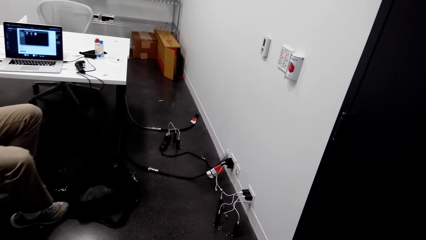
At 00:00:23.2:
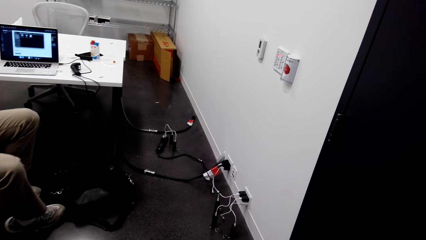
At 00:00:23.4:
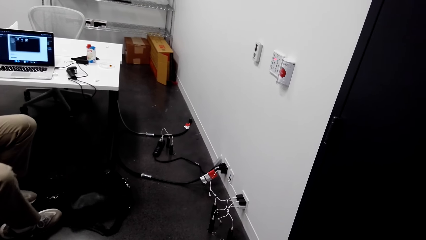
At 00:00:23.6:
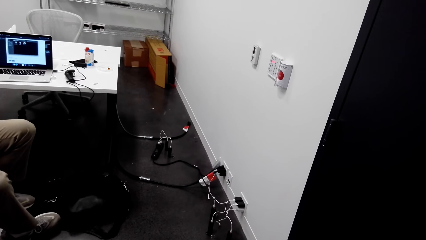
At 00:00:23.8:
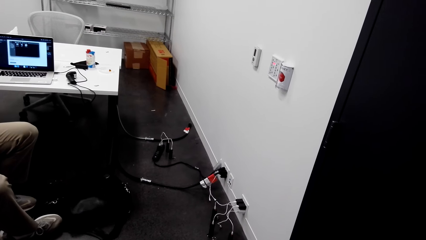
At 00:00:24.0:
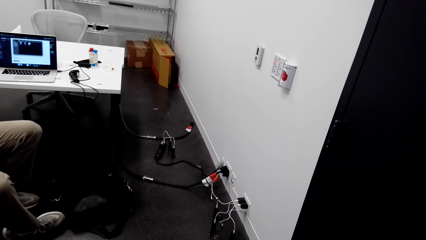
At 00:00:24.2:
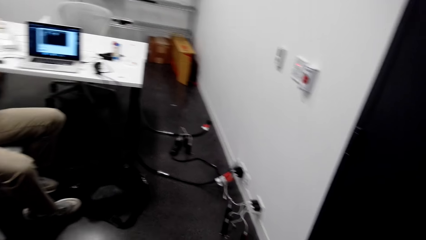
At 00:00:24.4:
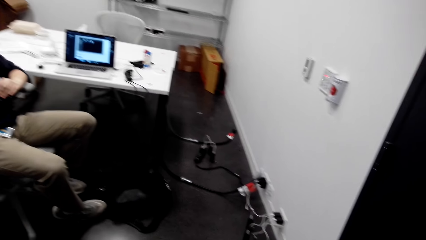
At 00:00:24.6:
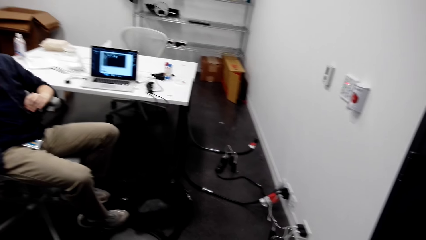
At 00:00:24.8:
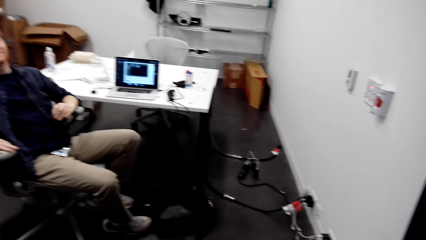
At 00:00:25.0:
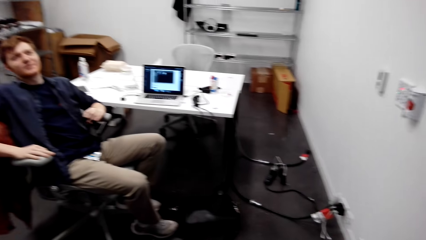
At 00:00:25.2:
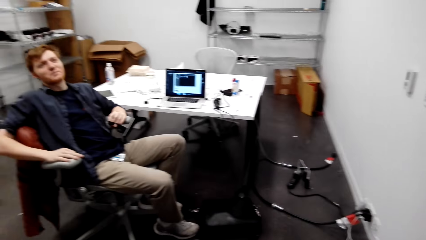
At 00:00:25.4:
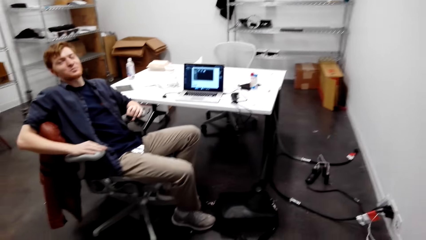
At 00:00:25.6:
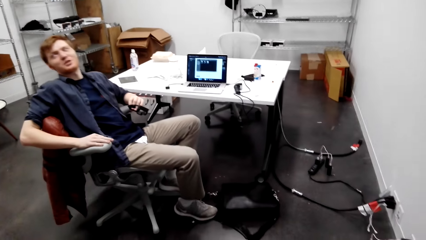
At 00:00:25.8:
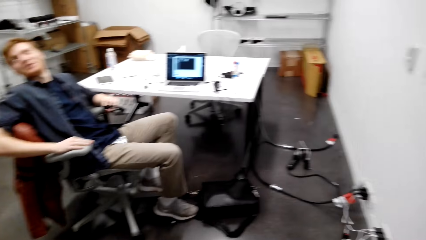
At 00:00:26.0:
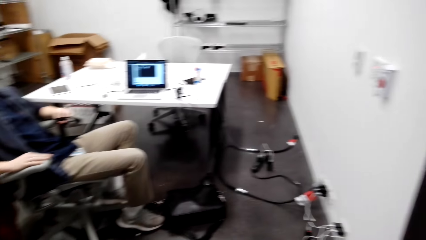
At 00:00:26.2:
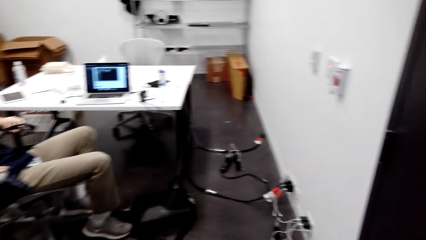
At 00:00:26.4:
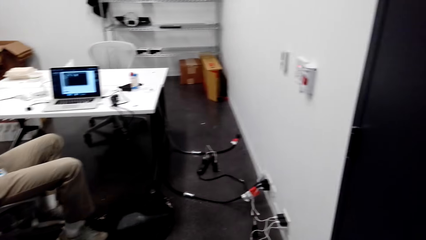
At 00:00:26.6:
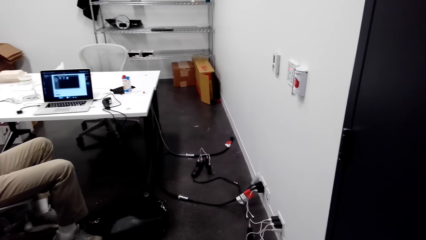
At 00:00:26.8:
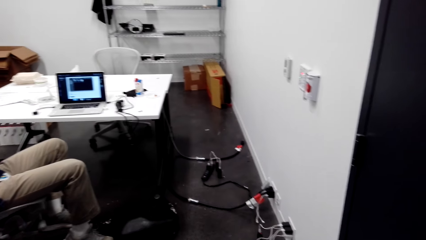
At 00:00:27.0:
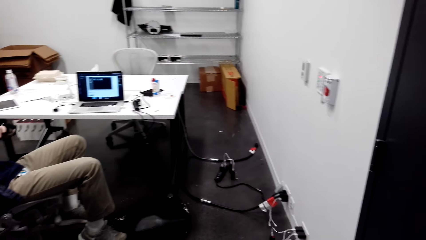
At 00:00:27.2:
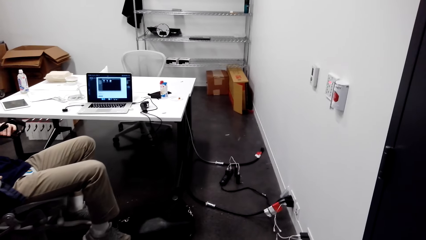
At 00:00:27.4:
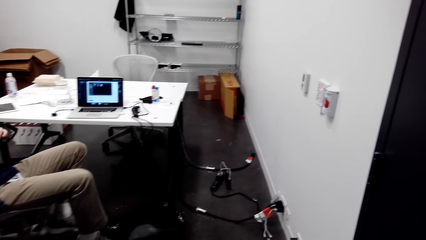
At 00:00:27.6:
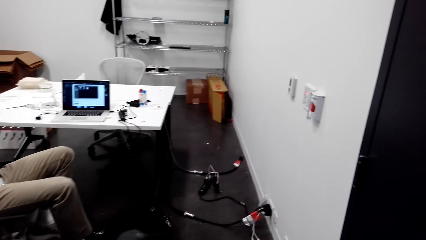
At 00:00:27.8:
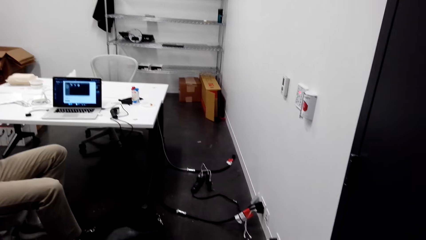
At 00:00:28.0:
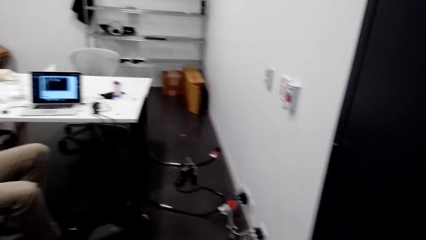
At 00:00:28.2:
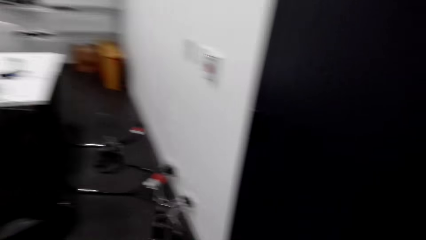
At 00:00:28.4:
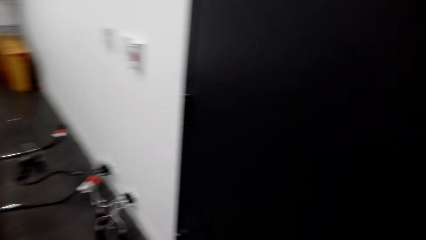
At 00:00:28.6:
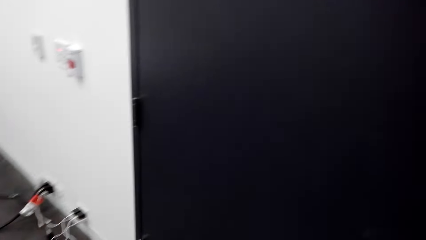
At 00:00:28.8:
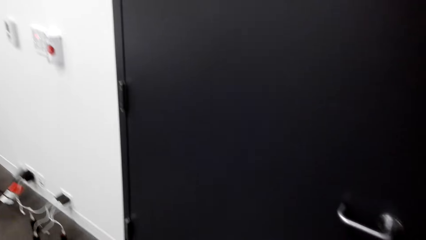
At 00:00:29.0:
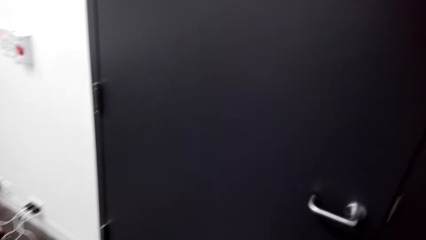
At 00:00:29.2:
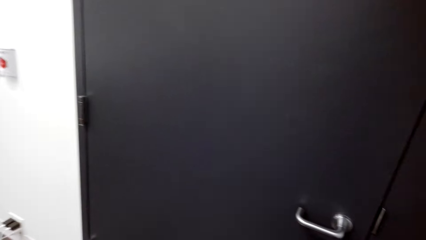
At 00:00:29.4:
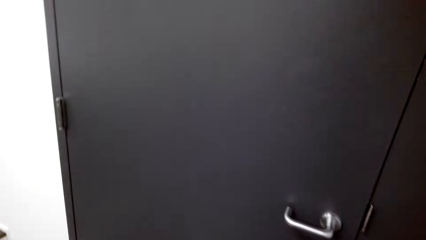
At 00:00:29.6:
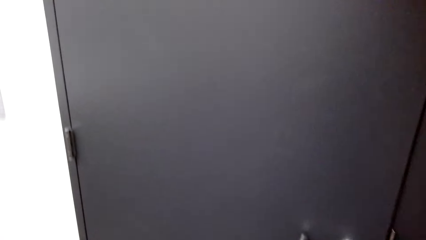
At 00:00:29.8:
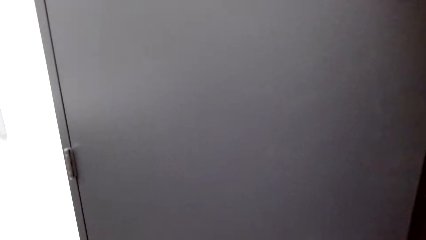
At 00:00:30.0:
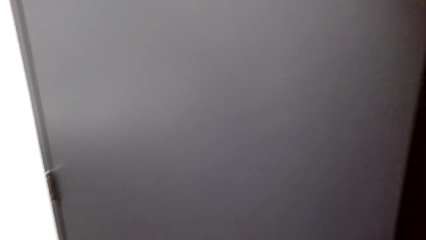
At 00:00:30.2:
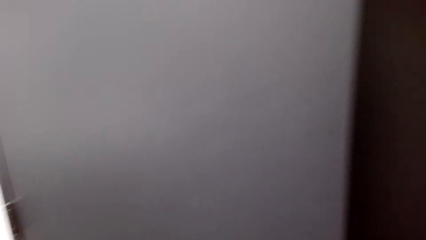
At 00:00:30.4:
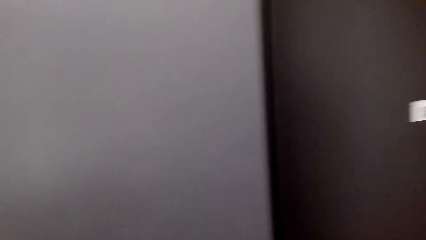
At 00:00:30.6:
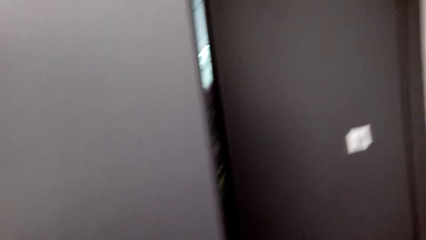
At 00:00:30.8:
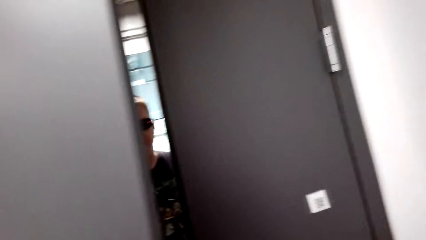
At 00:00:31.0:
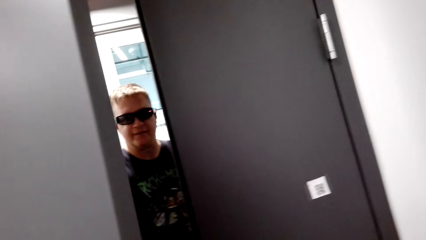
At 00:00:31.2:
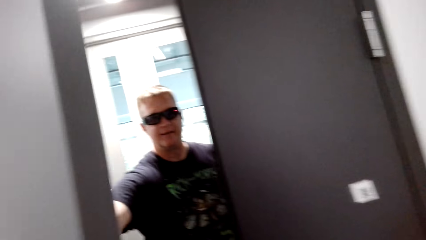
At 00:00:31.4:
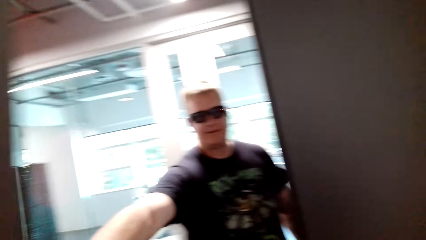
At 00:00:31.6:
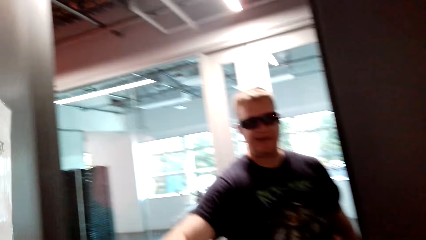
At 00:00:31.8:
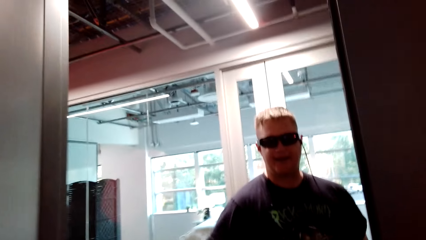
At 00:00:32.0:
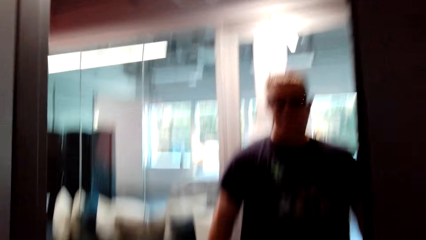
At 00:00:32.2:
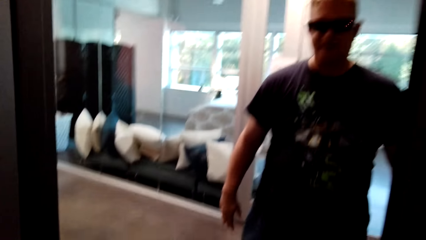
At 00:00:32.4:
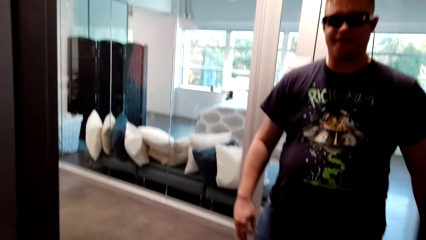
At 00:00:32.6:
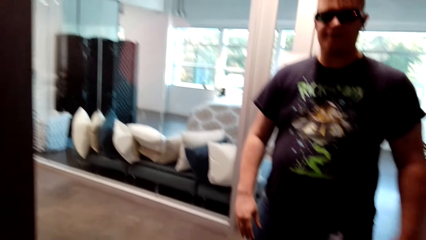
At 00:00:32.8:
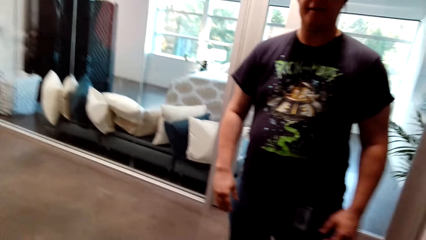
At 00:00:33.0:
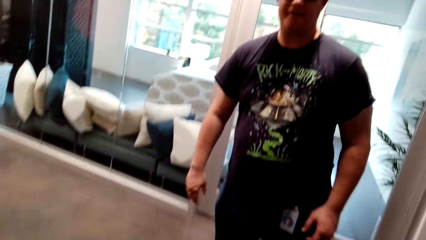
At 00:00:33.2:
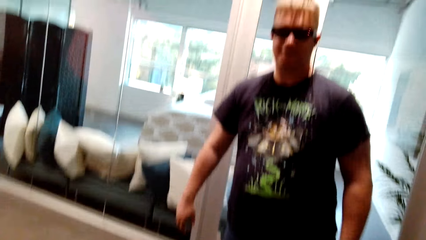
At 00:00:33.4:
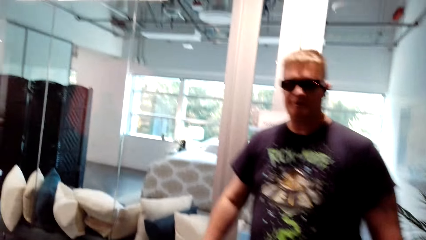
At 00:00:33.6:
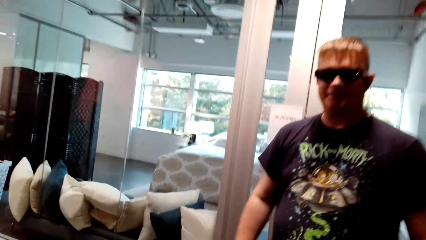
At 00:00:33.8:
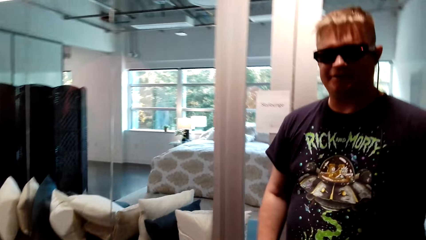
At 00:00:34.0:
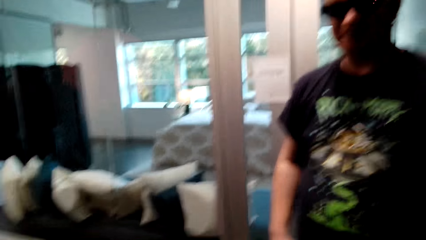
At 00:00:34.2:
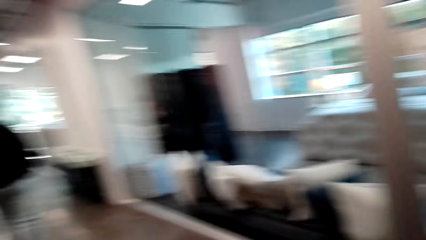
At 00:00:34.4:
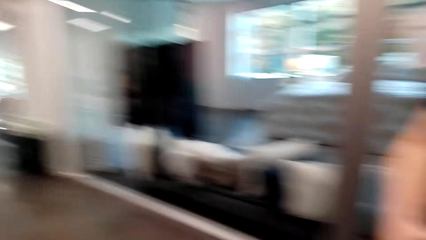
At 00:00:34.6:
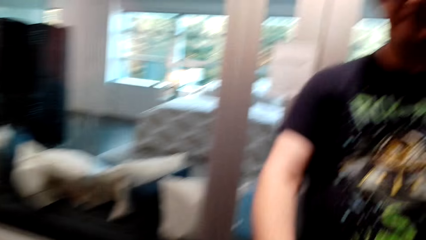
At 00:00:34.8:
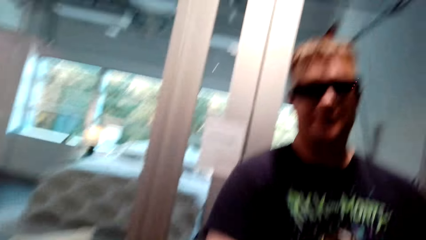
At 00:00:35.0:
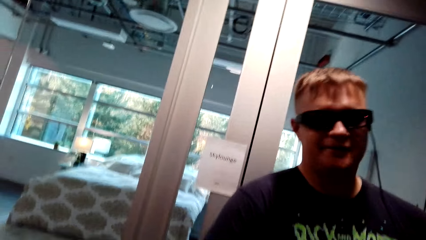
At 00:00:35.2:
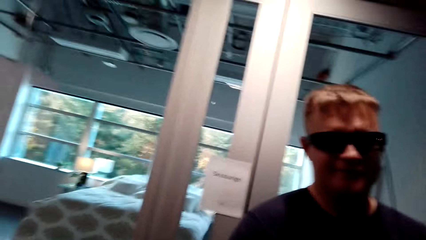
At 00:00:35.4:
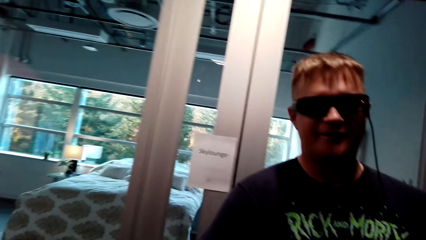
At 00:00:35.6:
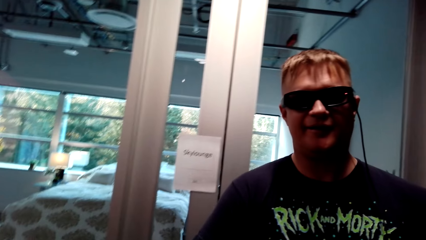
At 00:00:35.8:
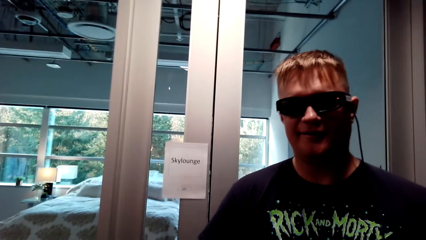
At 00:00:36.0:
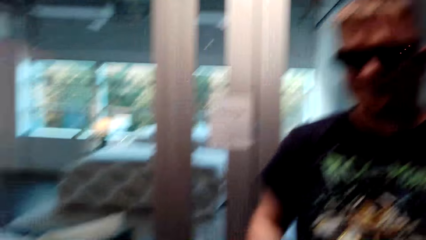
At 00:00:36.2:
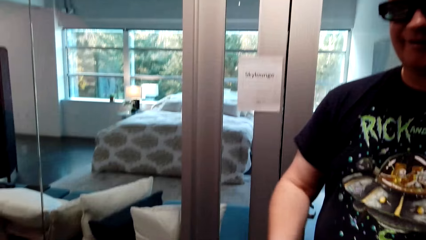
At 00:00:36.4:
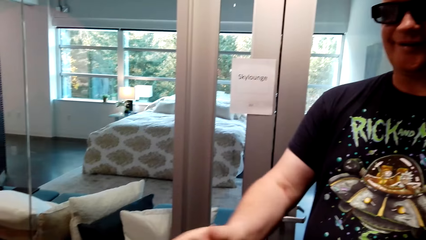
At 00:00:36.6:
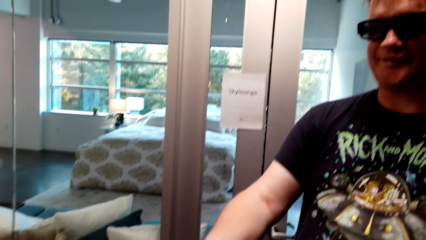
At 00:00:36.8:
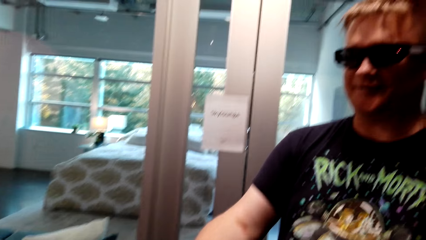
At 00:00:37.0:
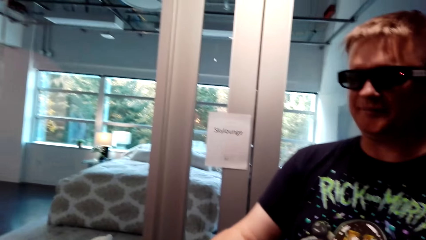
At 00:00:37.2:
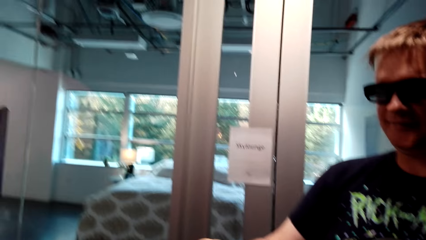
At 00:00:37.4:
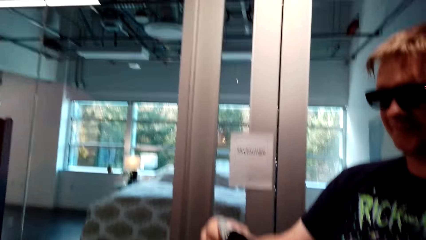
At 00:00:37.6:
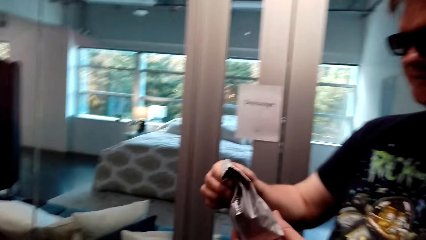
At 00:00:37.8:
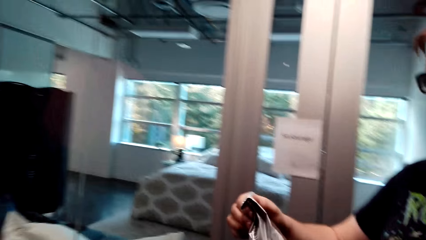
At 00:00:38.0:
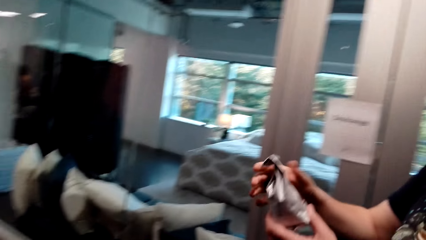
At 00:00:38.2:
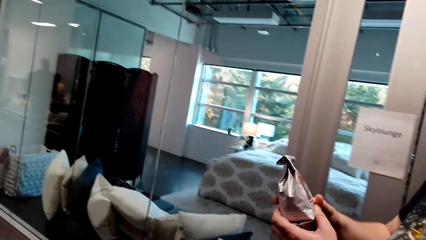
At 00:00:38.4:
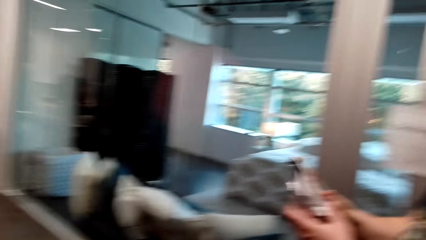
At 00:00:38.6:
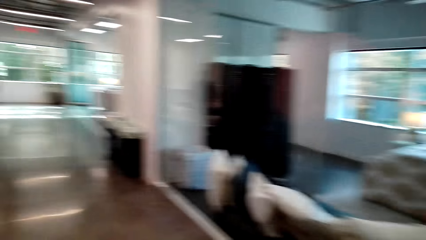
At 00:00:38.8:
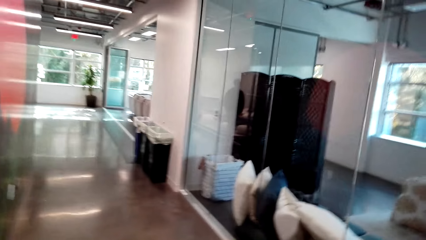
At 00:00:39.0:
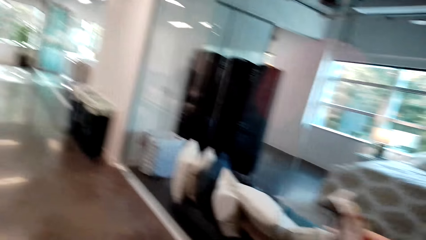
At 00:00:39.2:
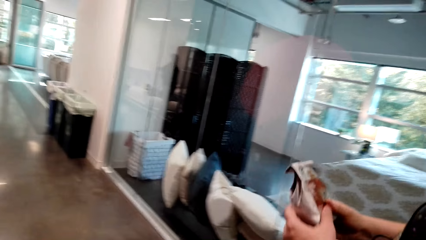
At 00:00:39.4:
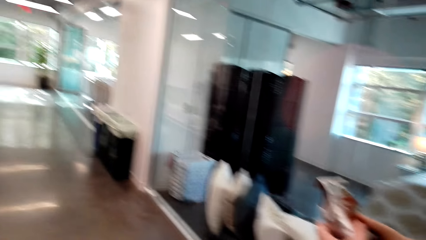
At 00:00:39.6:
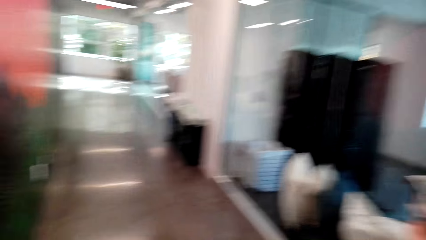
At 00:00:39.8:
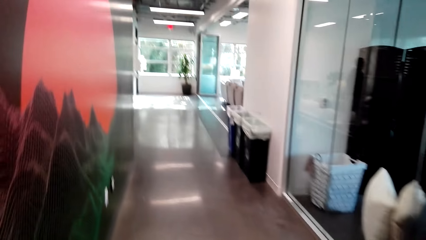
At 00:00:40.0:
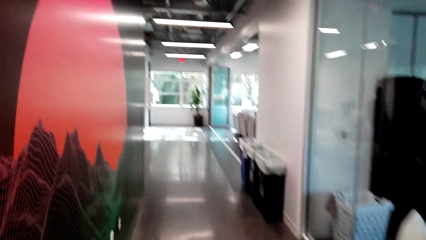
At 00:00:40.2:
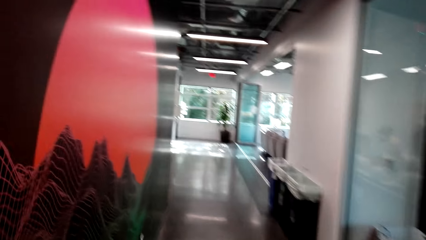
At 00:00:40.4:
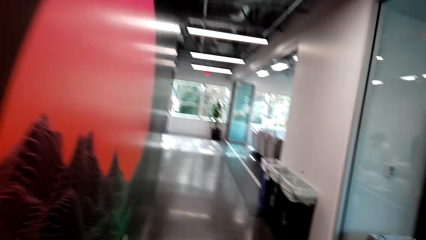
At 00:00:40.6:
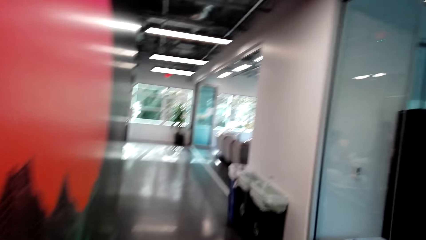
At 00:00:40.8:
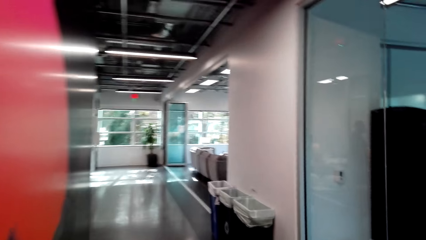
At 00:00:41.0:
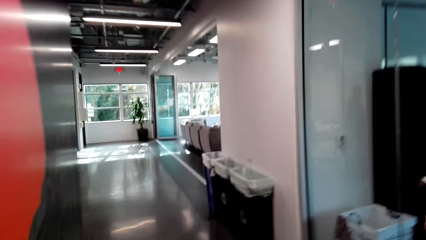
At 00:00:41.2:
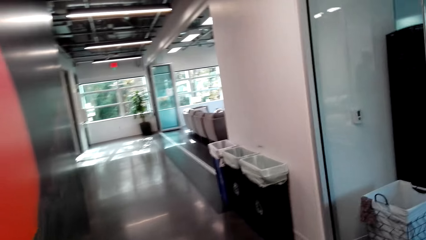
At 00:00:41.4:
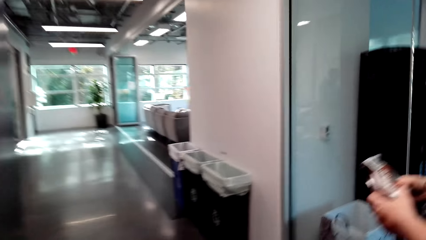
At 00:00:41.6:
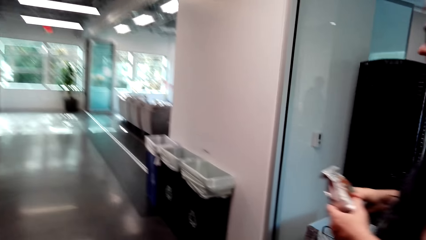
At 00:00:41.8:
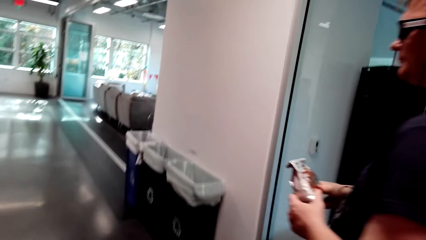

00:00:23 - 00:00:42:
The camera wearer looks around. A man speaks to the camera wearer. The camera wearer moves to the door. Another man opens the door. The camera wearer discusses with the other man. They enter the room. The camera wearer and the other man shake hands. The other man speaks to the camera wearer. The camera wearer gives the other man a packet of coffee. The other man looks at the packet of coffee and holds the coffee packet. The camera wearer and the other man walk around the room.
